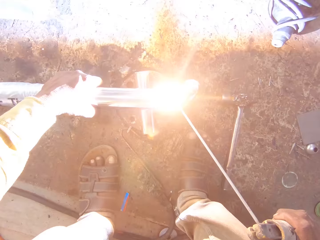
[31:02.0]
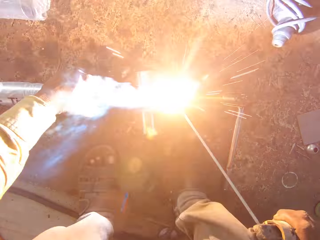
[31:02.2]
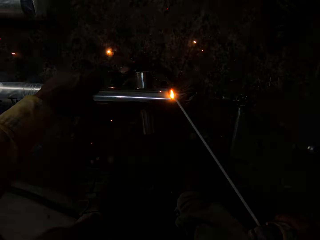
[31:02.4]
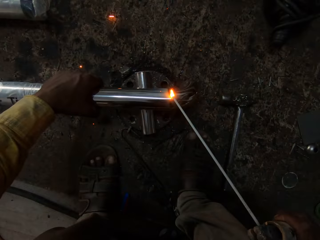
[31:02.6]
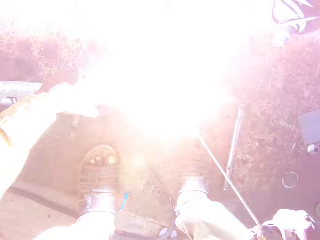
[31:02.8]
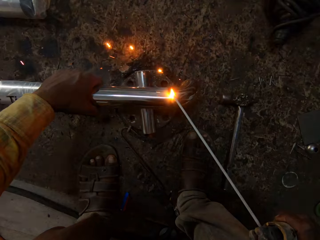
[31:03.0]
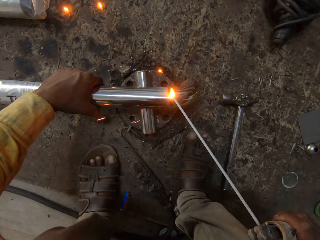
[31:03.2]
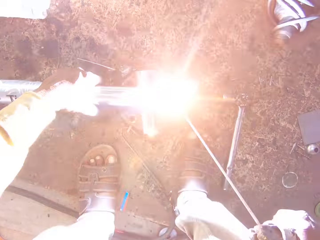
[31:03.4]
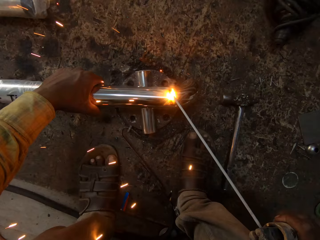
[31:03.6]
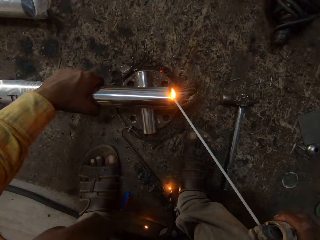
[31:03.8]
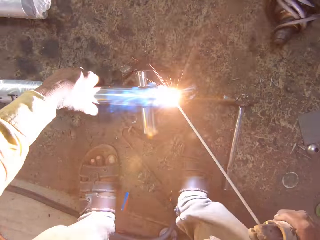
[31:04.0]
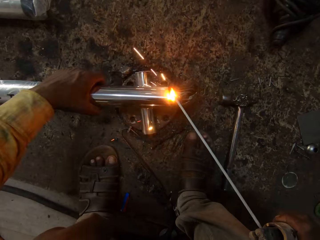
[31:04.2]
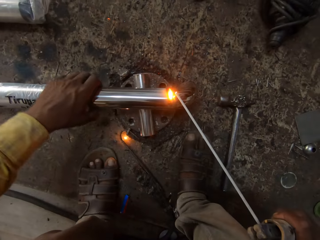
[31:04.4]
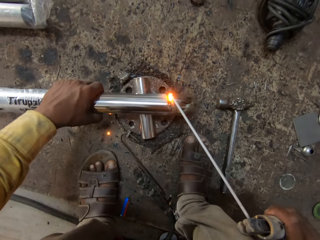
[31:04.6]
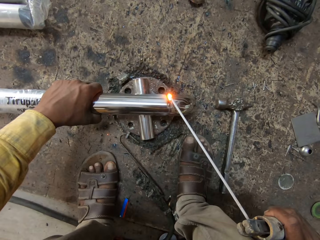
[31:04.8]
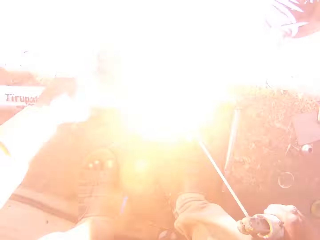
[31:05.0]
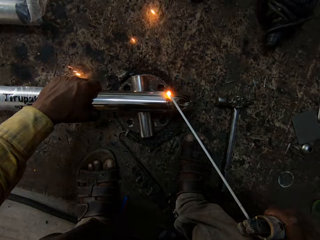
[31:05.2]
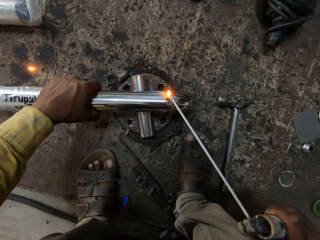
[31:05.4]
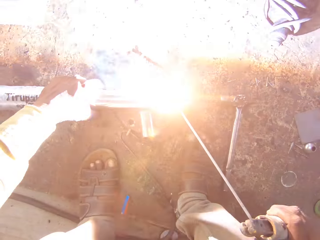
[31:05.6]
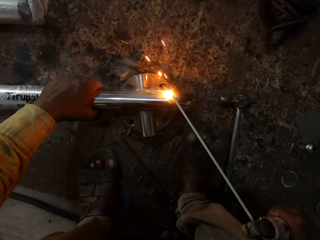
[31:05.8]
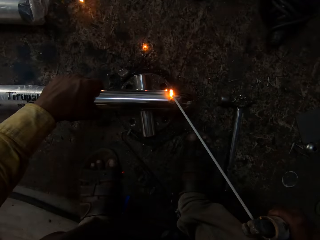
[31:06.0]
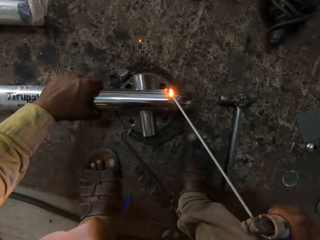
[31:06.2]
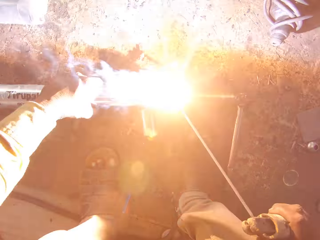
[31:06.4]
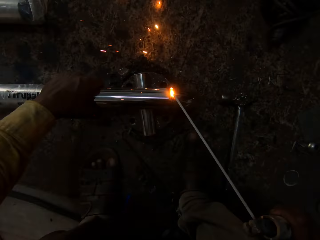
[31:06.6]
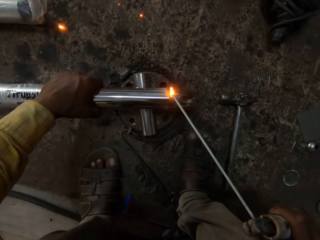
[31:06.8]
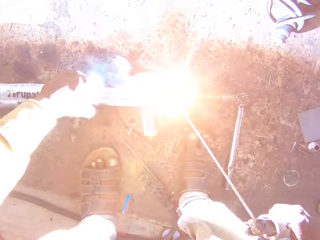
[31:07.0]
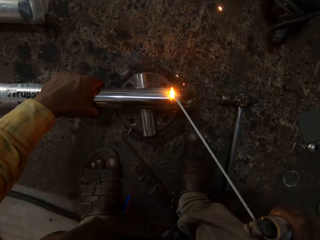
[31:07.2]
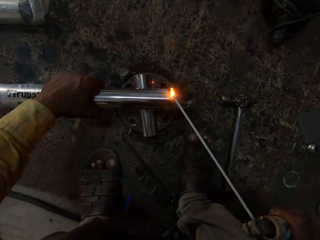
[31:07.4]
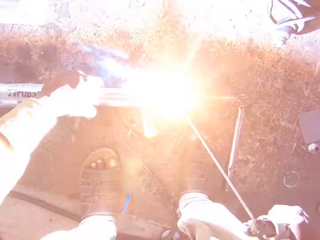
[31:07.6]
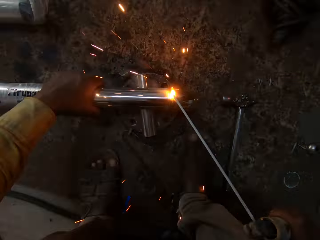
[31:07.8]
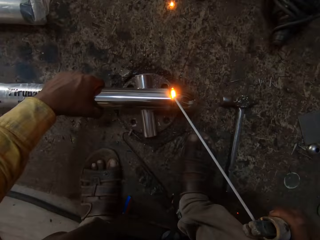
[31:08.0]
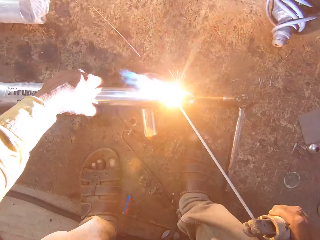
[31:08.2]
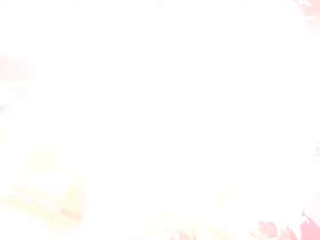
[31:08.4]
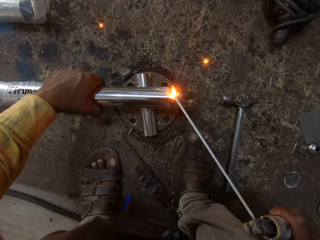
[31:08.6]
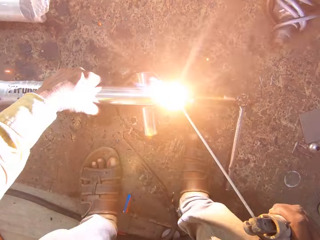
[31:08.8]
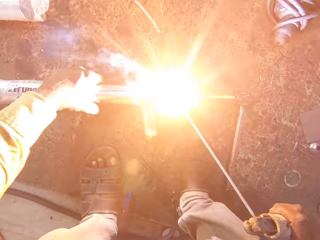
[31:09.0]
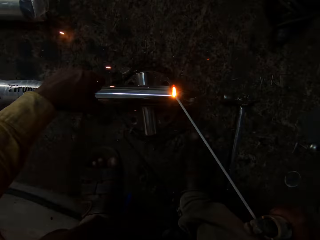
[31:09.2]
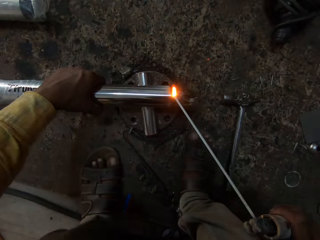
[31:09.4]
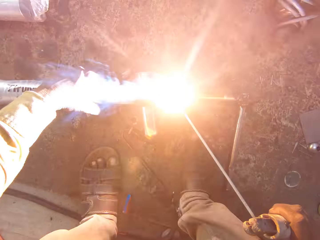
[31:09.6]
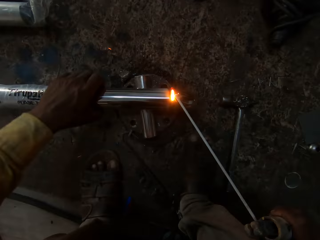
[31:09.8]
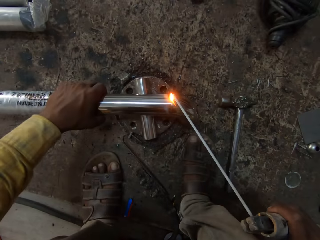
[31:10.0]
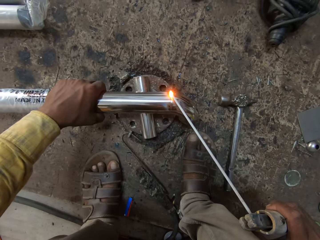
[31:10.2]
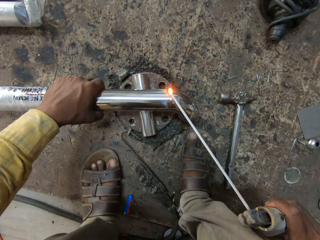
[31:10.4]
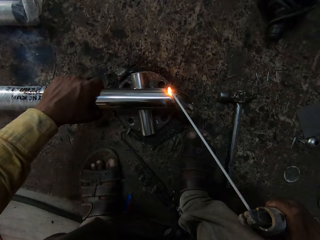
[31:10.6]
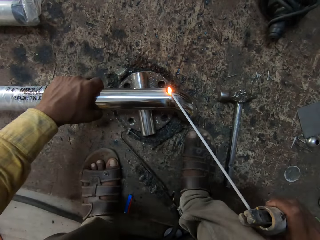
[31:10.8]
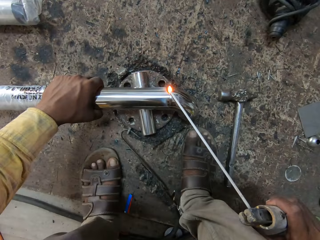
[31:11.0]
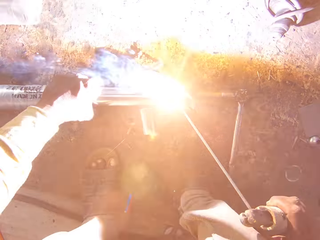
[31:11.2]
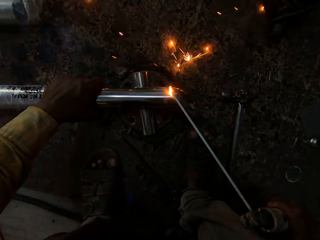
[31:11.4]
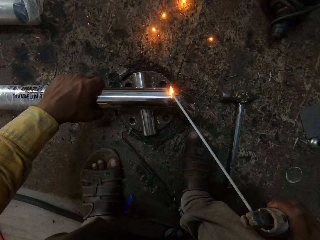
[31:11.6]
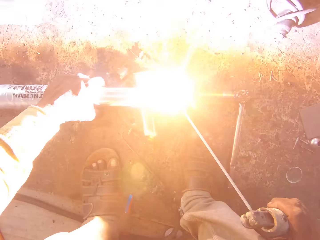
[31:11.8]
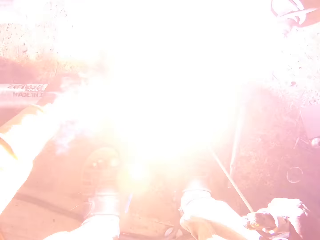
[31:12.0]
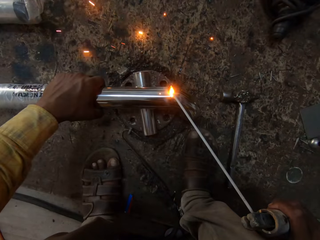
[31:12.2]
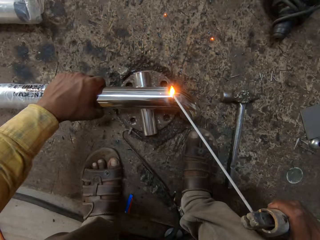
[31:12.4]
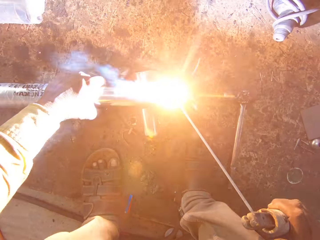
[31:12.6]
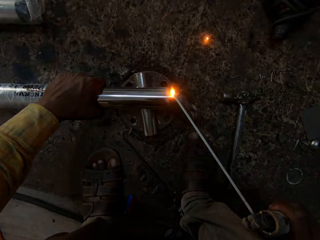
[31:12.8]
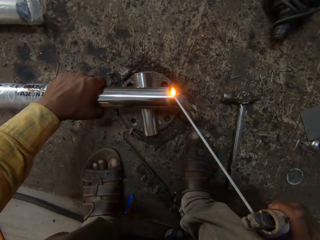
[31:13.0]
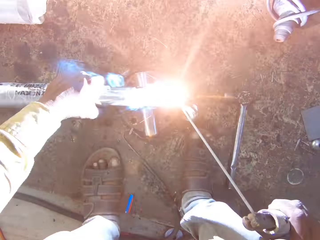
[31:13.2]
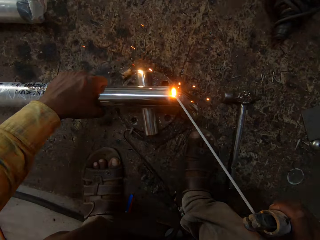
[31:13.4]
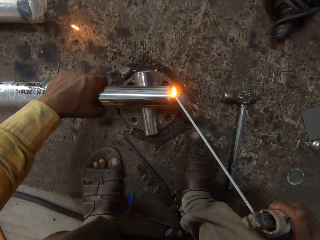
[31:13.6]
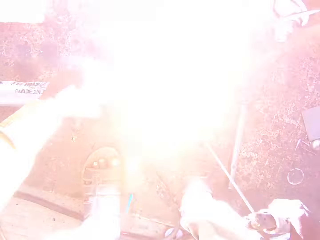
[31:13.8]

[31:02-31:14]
The camera wearer turns the metal rod. They weld. They turn the metal rod. They weld.

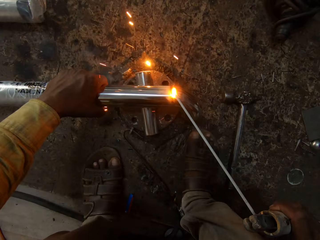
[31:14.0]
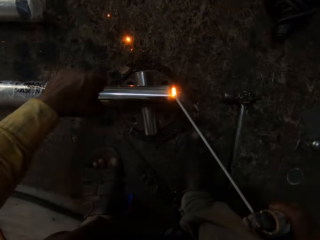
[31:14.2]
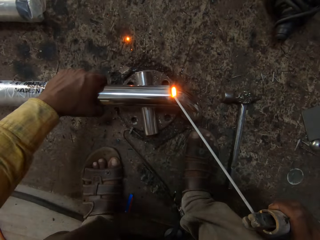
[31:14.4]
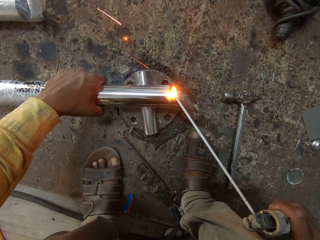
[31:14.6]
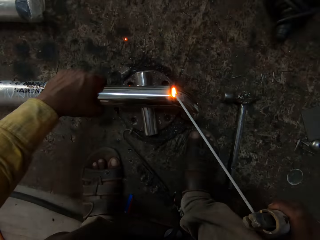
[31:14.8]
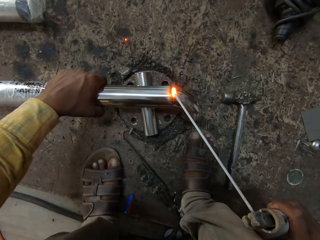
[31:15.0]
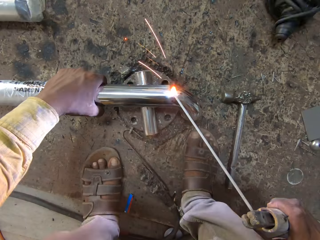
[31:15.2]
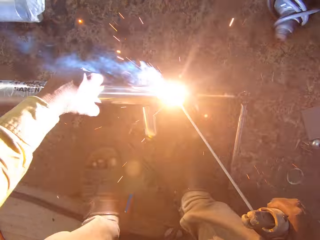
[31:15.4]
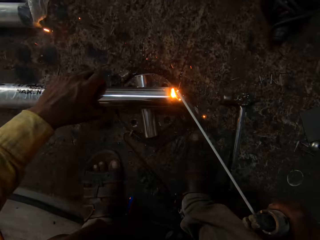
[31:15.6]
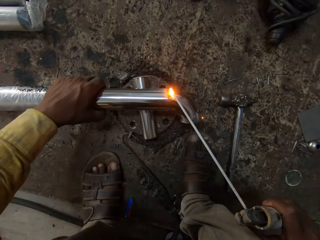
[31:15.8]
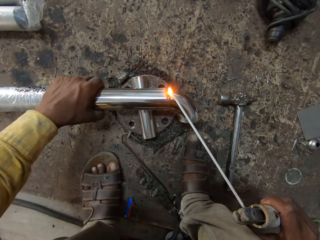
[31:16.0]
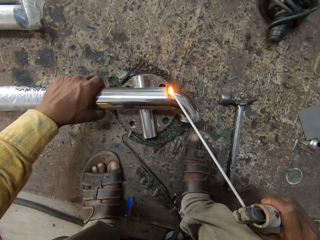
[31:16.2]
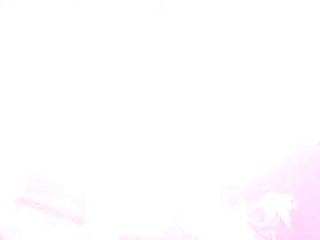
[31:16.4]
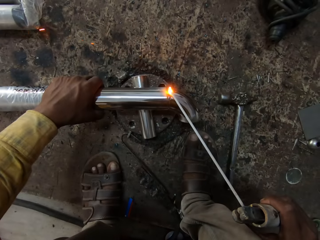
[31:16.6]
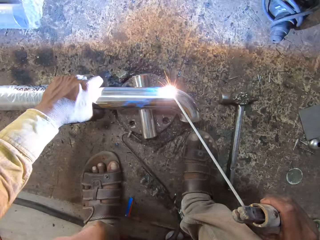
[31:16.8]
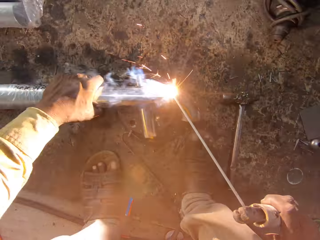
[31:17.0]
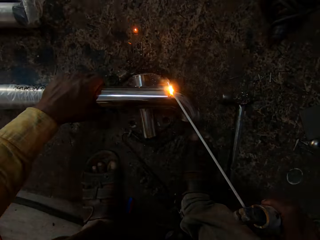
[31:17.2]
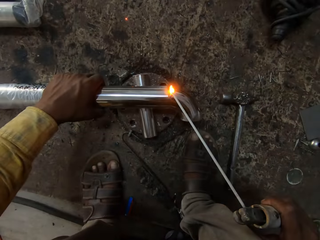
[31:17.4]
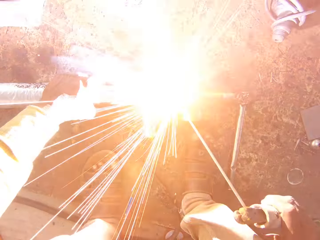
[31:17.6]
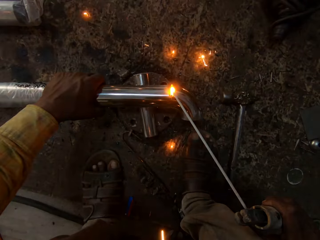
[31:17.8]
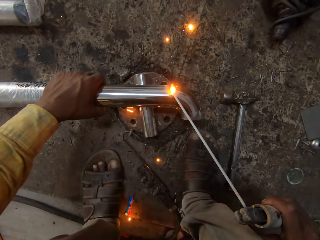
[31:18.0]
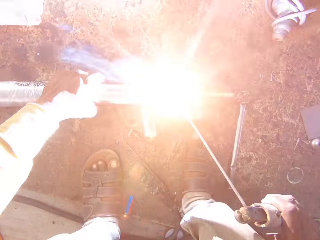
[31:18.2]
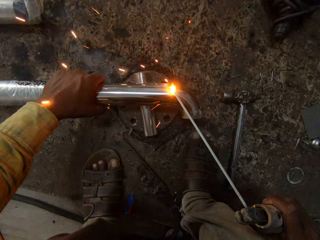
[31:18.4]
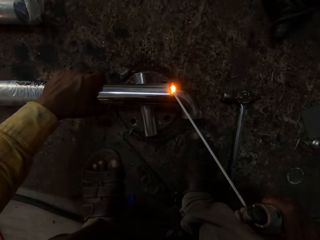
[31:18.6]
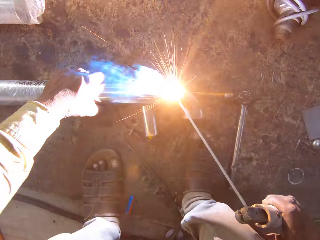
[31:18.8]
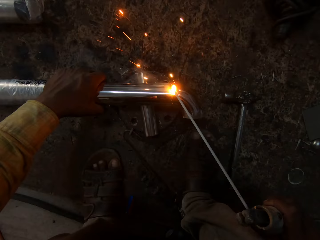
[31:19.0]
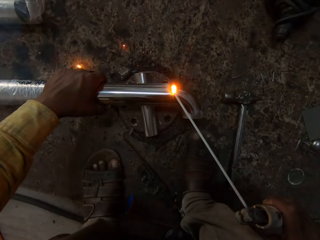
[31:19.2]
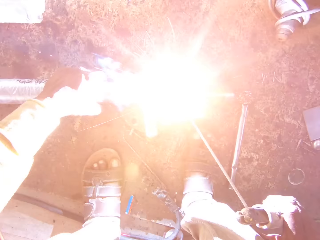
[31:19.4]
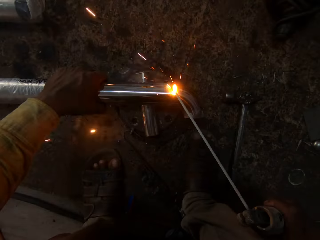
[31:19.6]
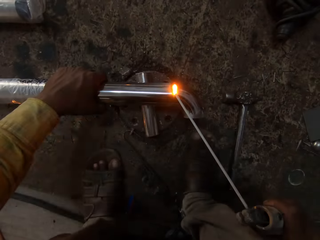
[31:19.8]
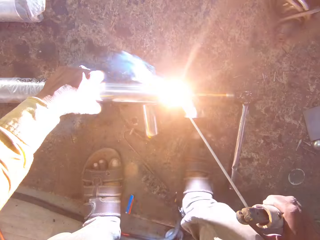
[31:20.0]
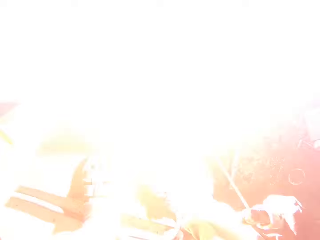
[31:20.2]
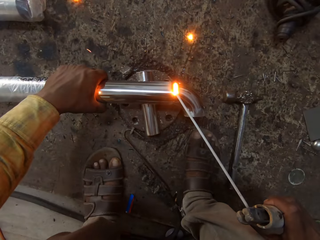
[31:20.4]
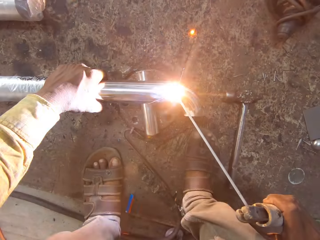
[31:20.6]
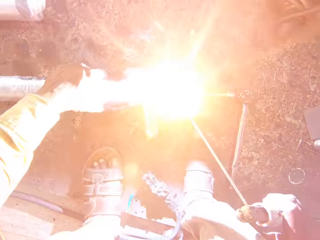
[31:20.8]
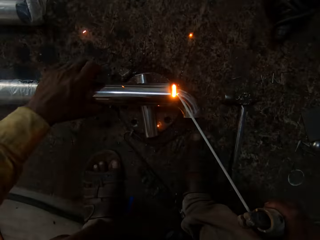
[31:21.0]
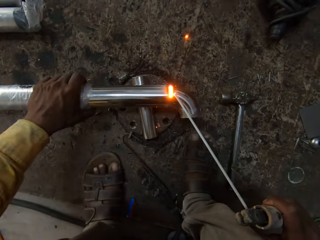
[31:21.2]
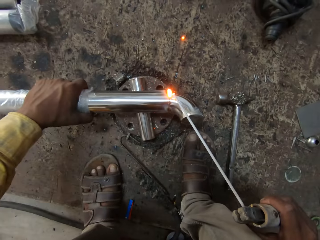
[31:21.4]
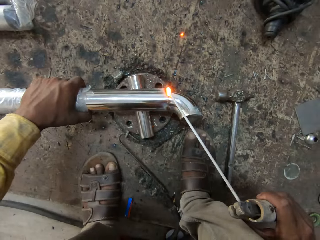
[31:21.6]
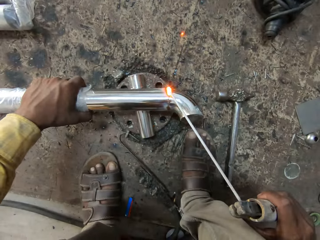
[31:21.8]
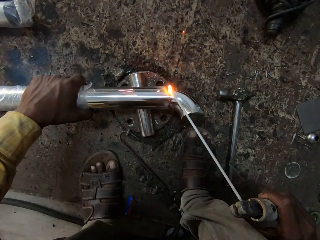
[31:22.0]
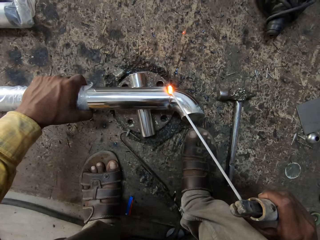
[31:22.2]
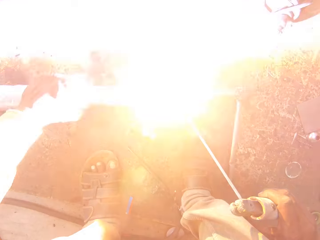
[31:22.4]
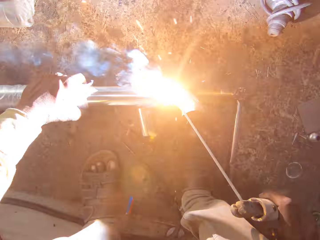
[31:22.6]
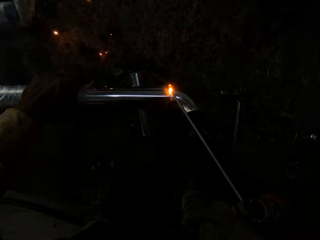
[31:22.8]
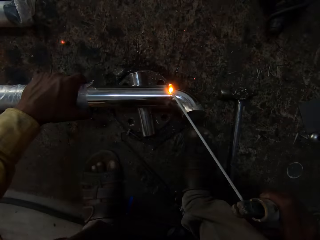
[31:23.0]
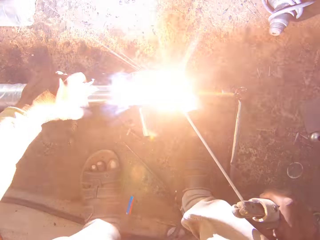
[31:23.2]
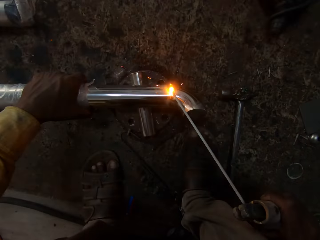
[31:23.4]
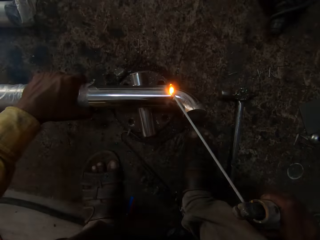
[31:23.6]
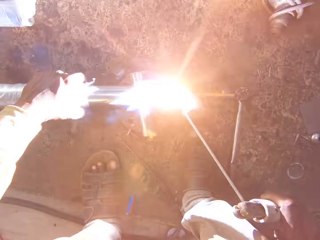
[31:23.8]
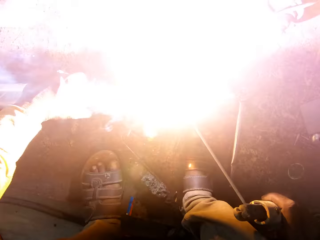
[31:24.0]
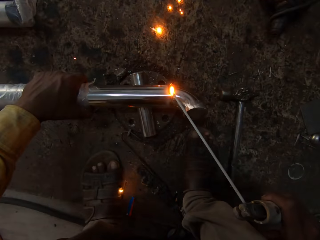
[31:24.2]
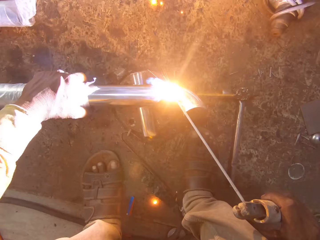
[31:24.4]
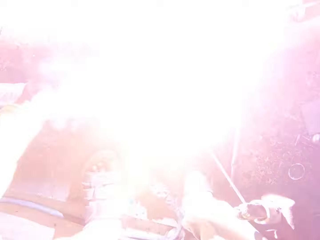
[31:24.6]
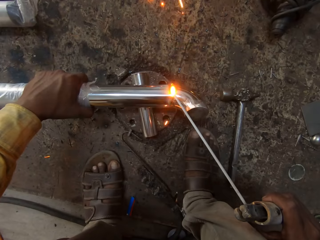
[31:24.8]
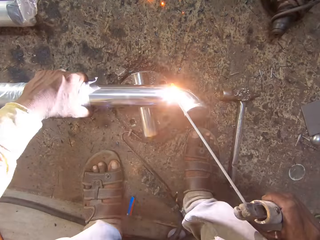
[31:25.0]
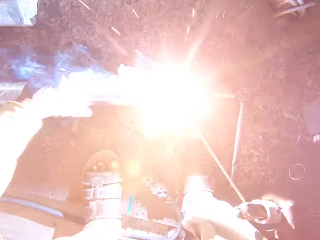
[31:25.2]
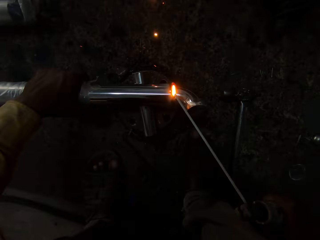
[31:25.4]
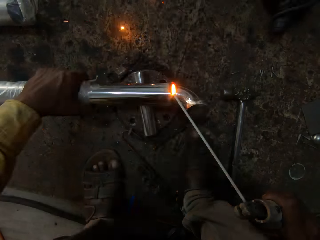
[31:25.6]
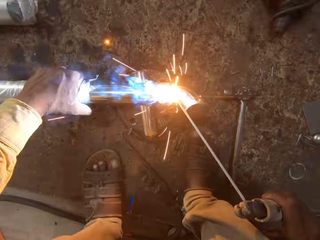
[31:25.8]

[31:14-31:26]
The camera wearer turns the metal rod. They weld. They turn the metal rod. They weld.
